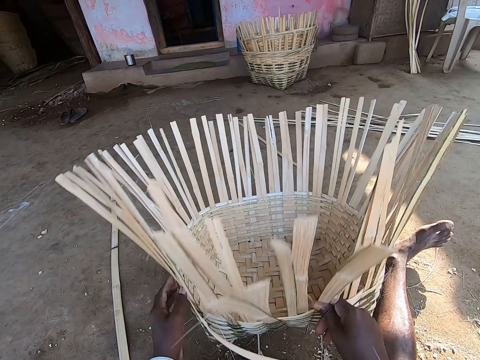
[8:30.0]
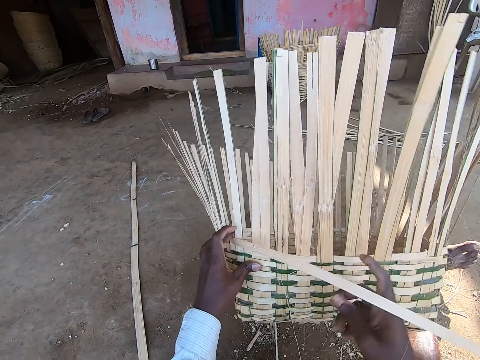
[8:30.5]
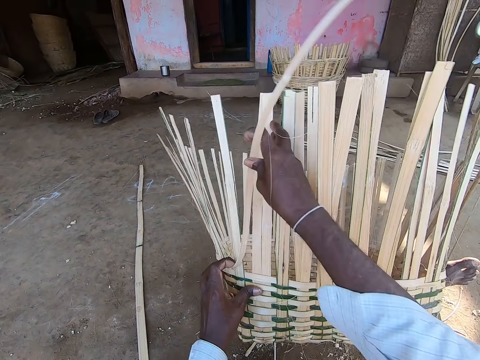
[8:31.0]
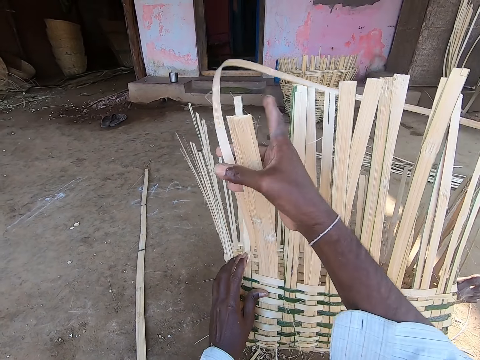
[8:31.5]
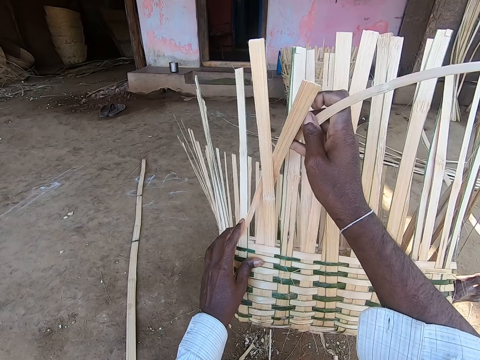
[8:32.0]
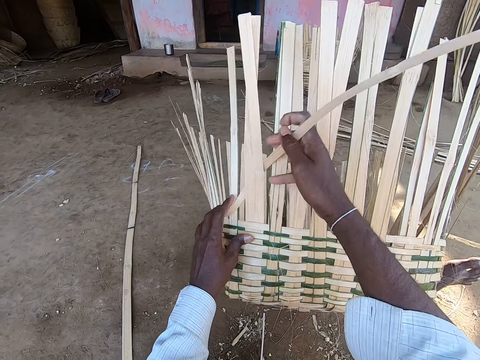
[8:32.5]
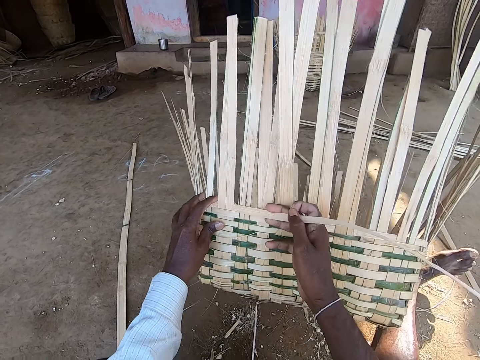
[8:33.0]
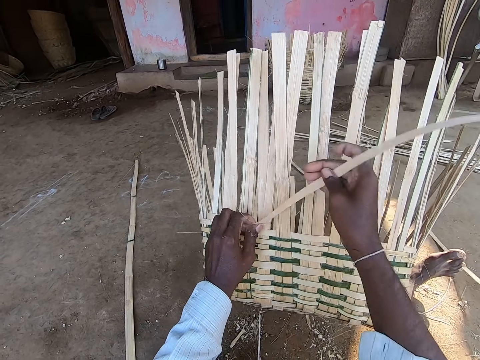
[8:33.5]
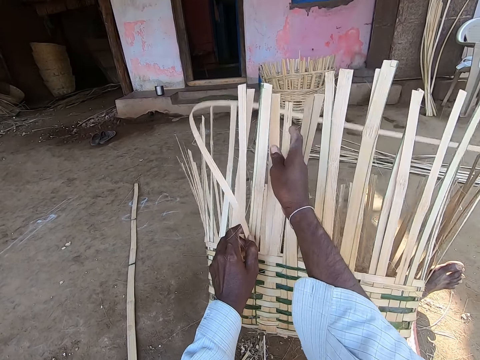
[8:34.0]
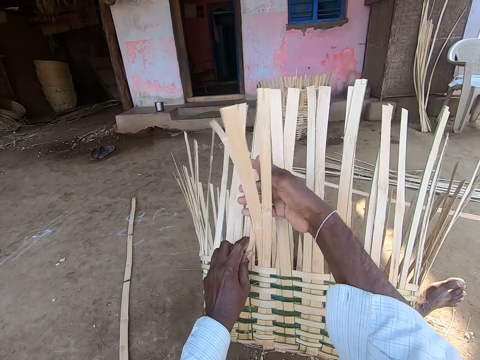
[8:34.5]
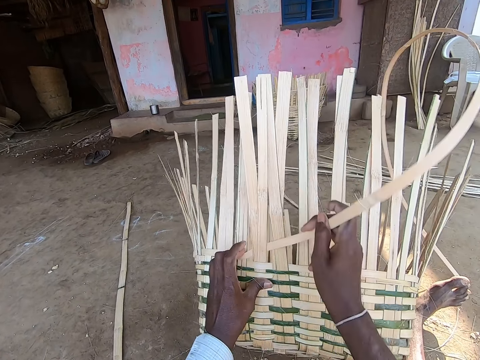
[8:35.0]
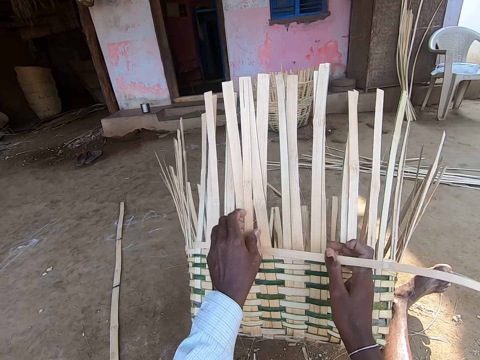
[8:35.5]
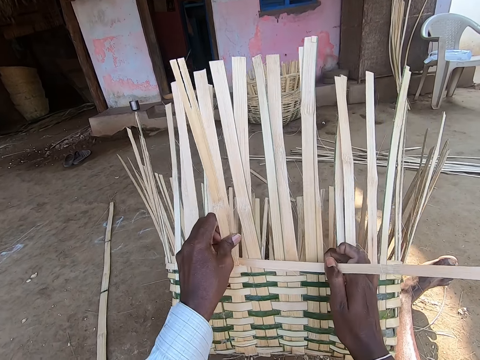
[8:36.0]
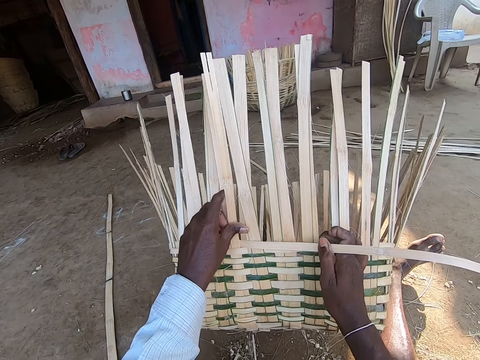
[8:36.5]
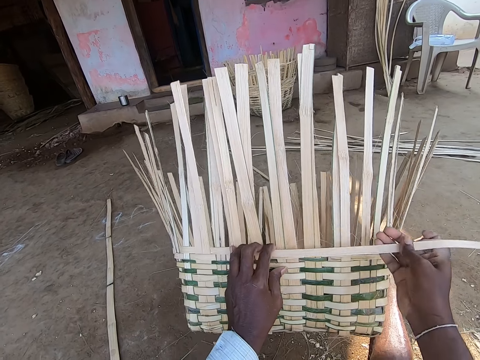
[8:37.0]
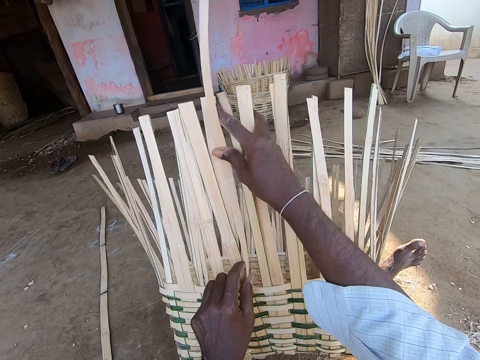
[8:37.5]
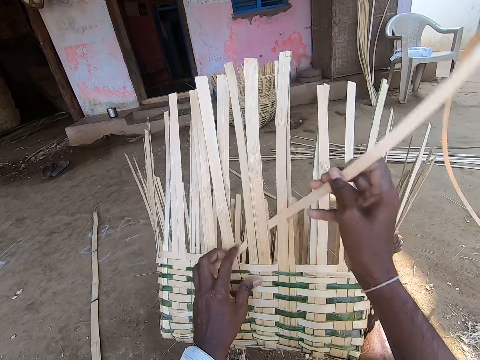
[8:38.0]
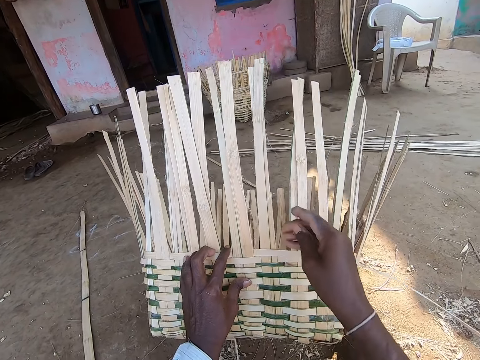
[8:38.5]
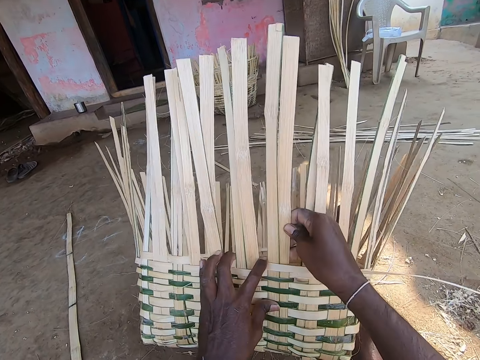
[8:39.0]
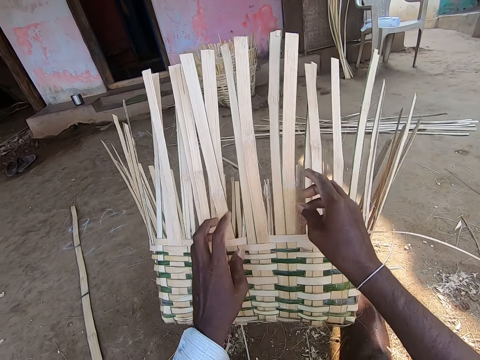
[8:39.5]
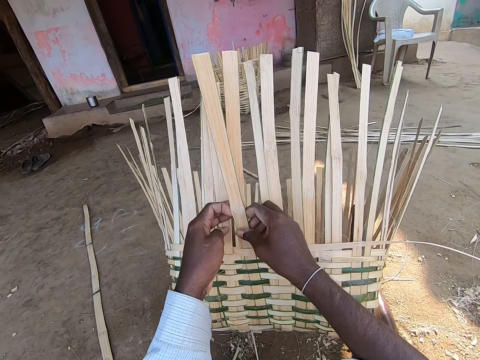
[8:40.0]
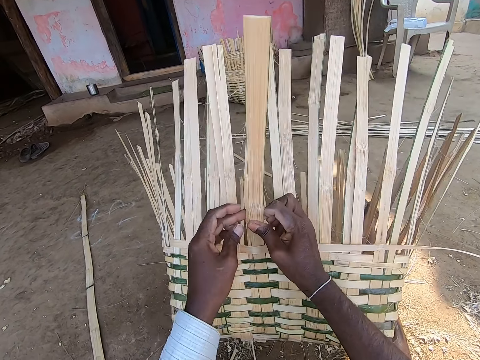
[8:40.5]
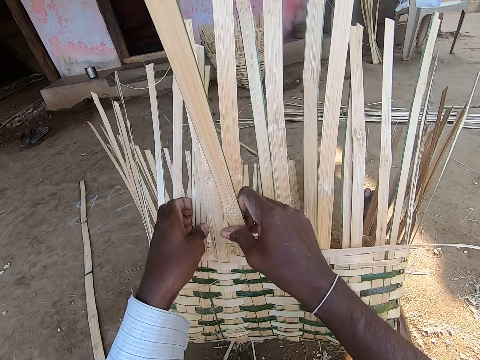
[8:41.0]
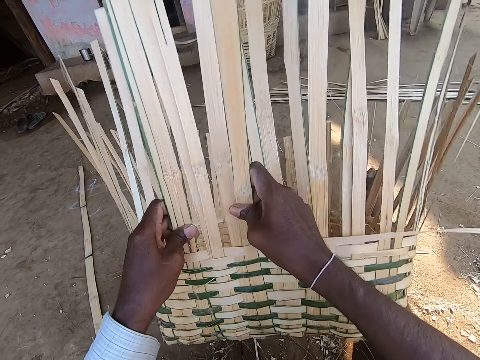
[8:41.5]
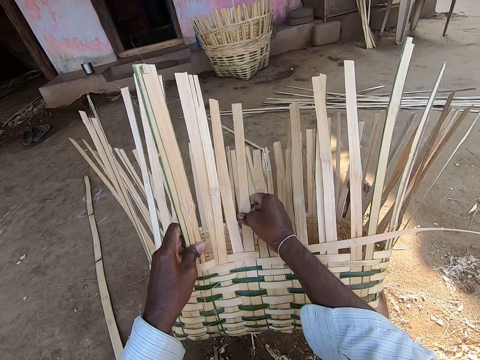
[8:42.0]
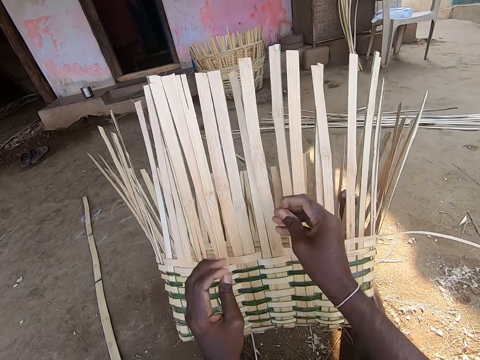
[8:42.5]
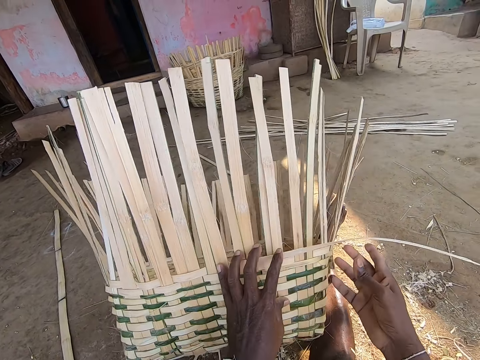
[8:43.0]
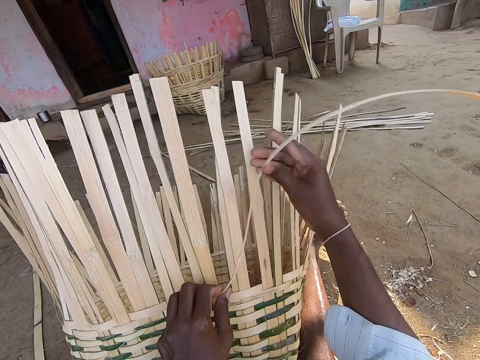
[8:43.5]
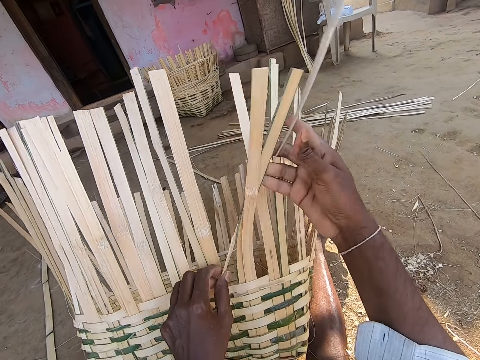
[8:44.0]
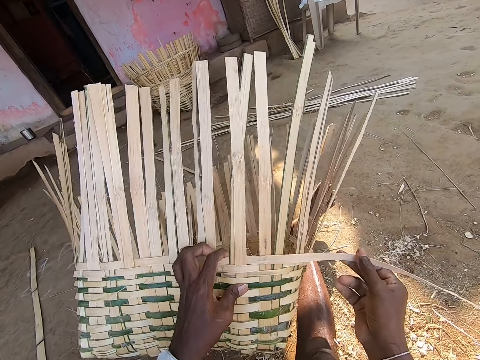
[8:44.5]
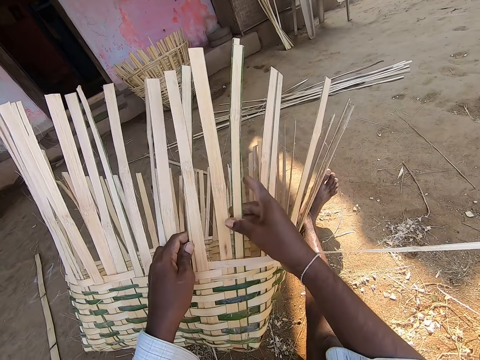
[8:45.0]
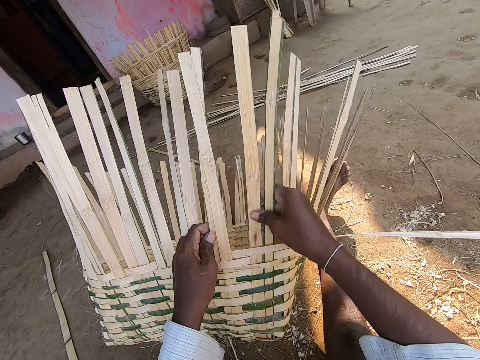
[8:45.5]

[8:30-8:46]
The camera wearer holds the basket with both hands. They weave the basket with the bamboo strip in both hands. They straighten the bamboo fiber with hands. They weave the basket.

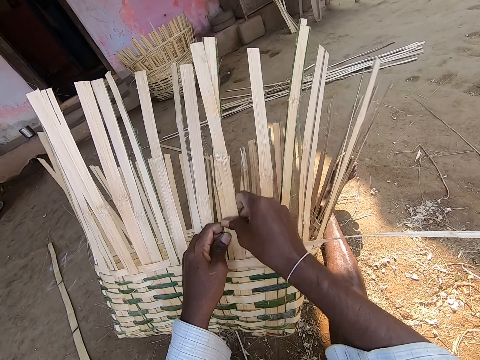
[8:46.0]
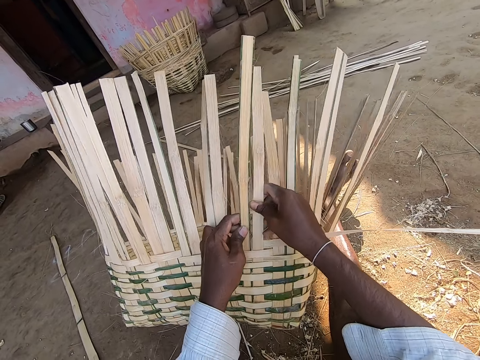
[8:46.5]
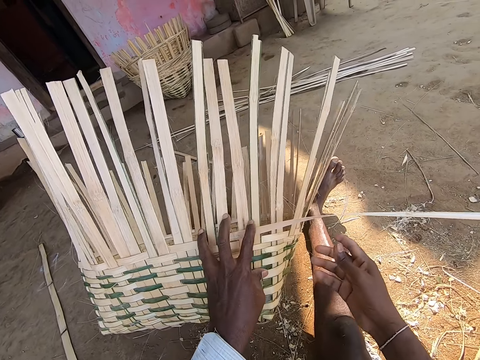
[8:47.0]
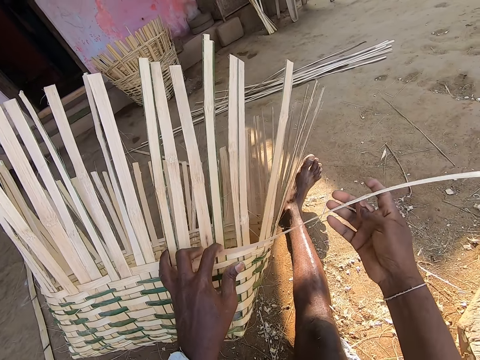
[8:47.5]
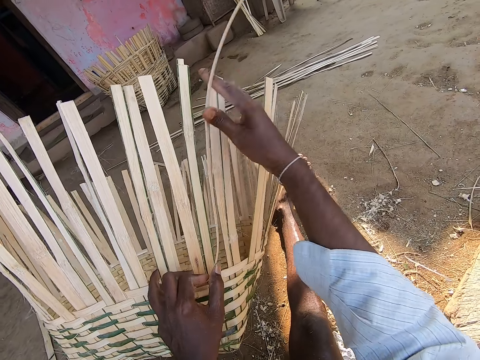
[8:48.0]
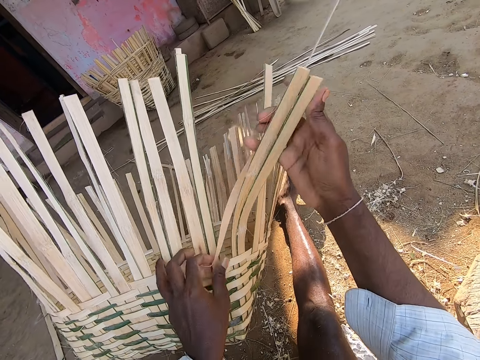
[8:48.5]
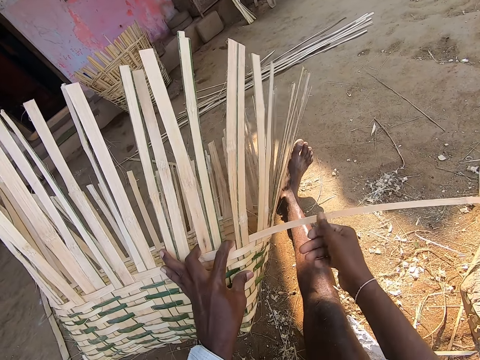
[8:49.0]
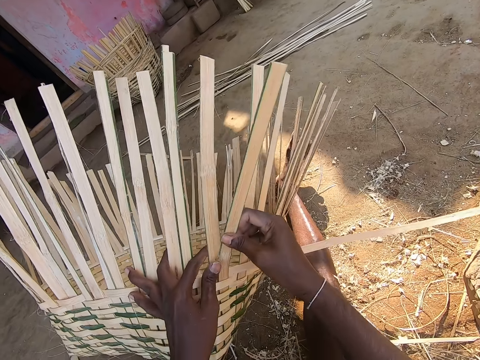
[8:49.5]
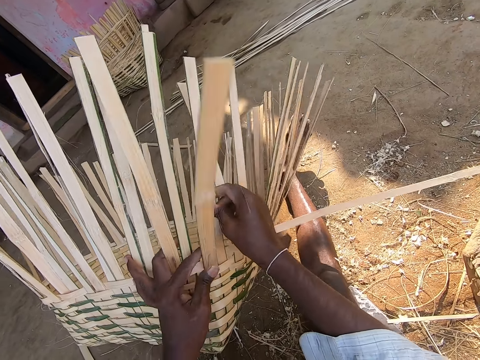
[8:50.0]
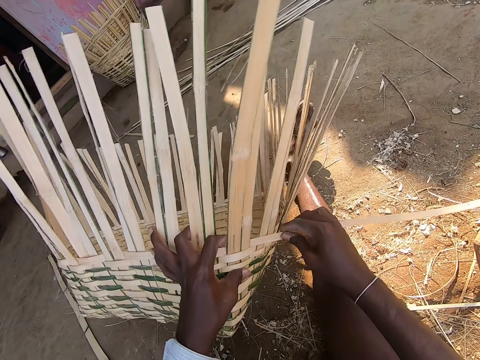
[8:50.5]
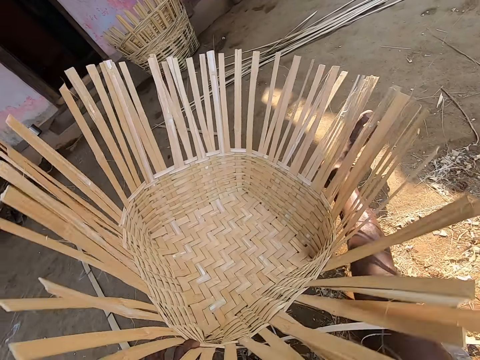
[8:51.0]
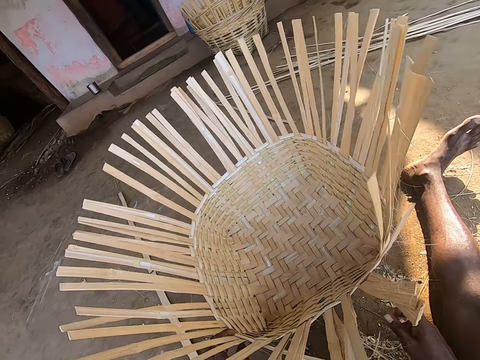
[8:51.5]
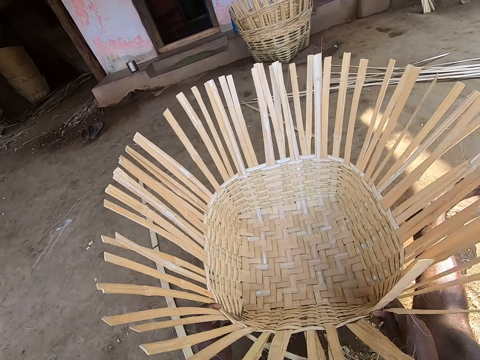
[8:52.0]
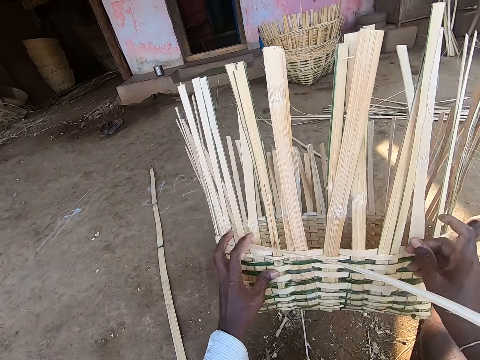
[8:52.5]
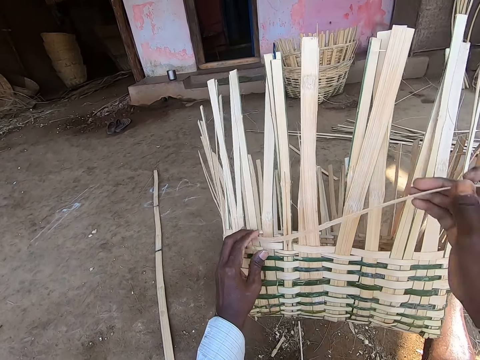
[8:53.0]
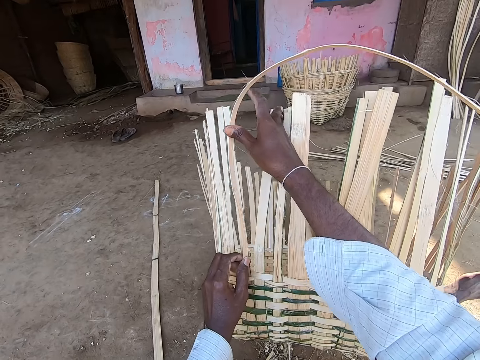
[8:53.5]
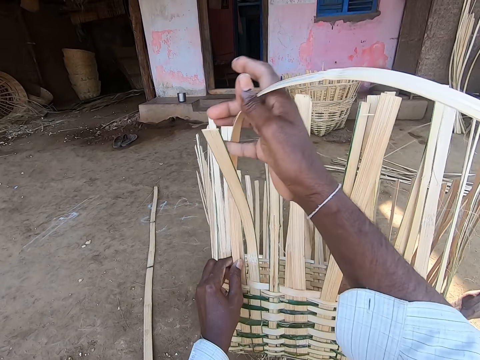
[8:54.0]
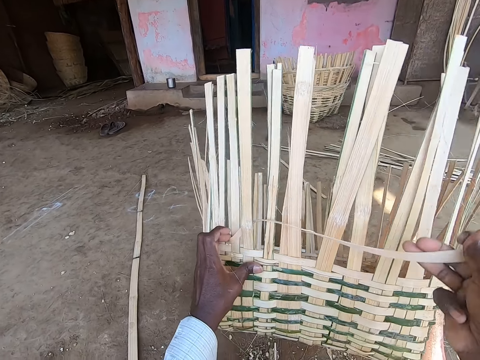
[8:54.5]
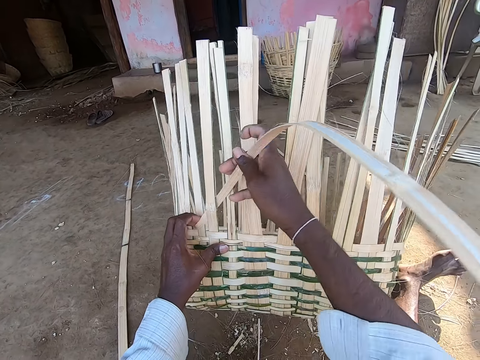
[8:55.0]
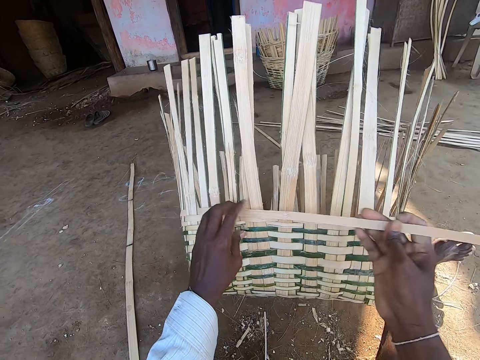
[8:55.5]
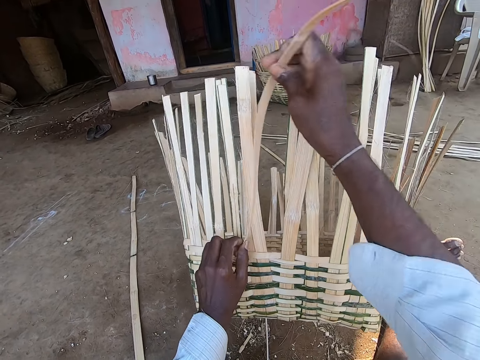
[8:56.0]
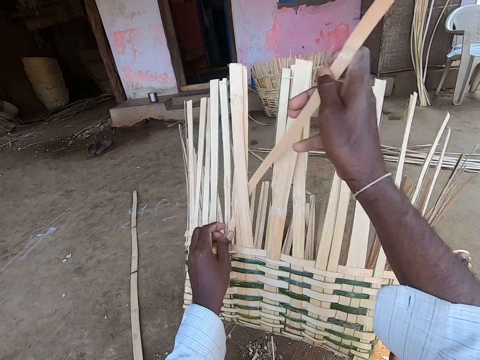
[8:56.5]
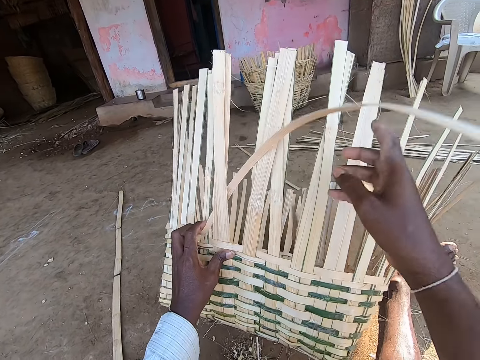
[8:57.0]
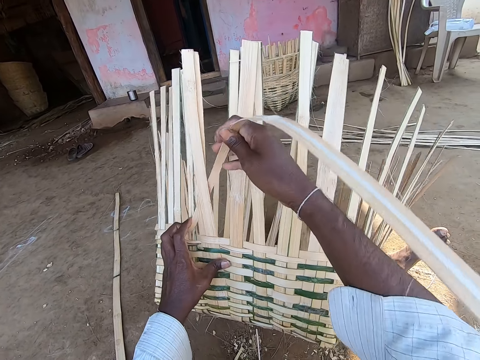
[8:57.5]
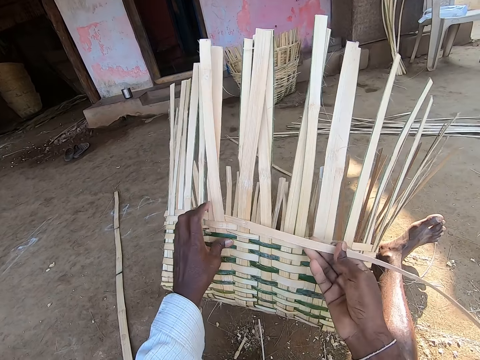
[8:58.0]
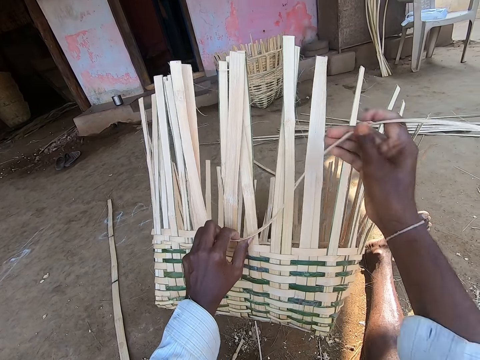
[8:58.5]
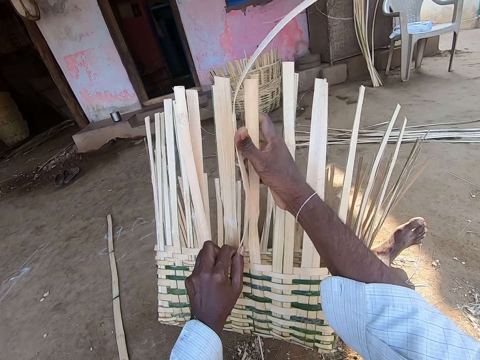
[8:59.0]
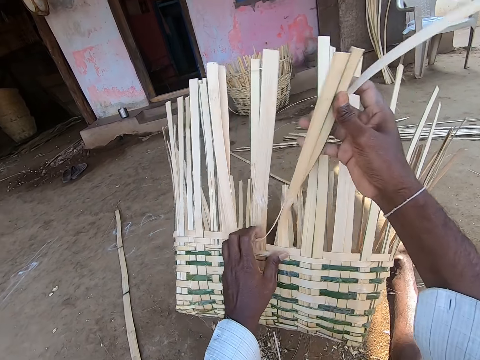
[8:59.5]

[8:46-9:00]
The camera wearer straightens the bamboo fiber with hands. He turns the basket with his left hand. He holds the basket with both hands. He weaves the basket with the bamboo strip in both hands.
